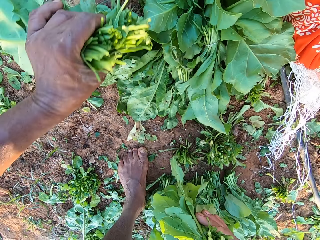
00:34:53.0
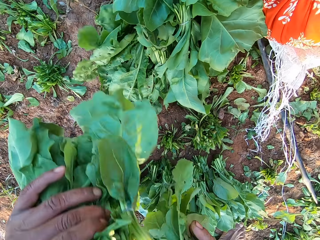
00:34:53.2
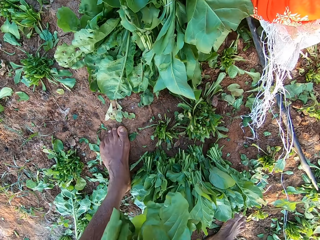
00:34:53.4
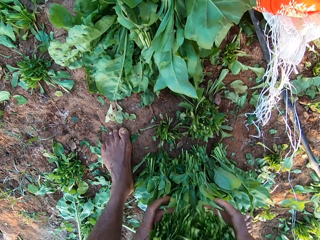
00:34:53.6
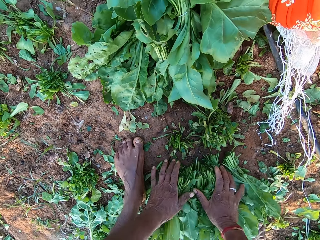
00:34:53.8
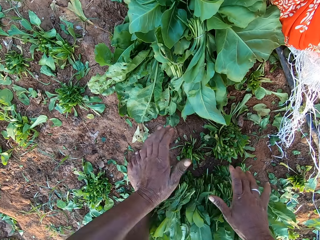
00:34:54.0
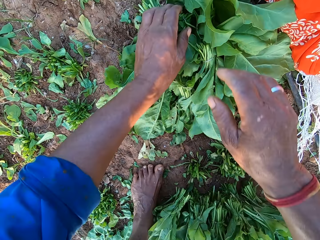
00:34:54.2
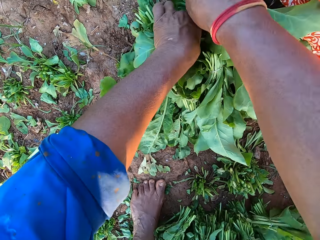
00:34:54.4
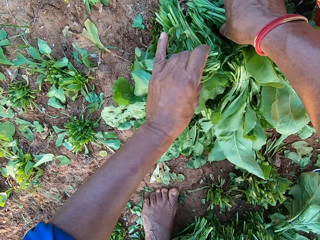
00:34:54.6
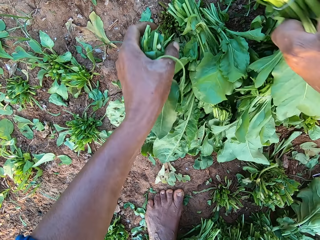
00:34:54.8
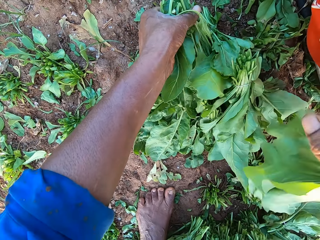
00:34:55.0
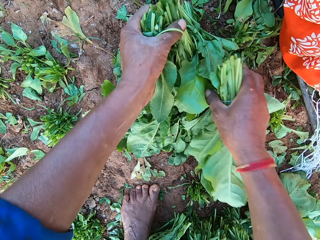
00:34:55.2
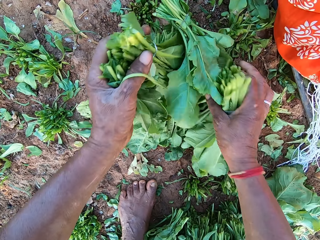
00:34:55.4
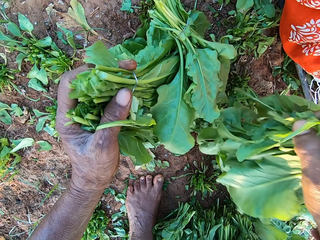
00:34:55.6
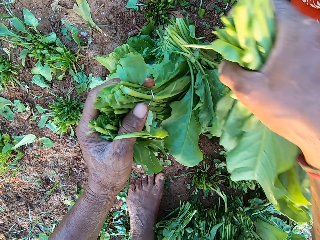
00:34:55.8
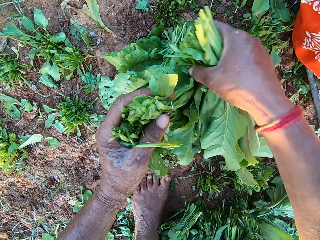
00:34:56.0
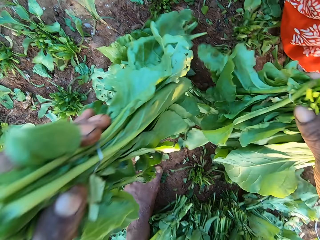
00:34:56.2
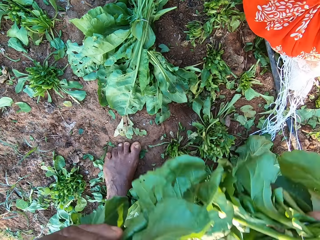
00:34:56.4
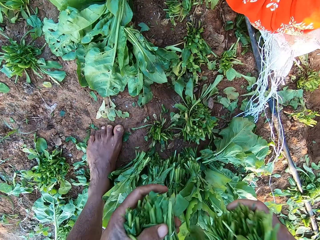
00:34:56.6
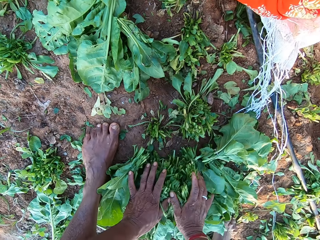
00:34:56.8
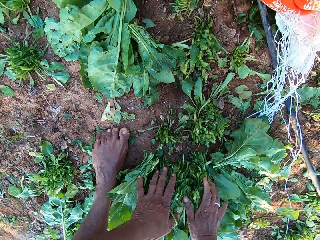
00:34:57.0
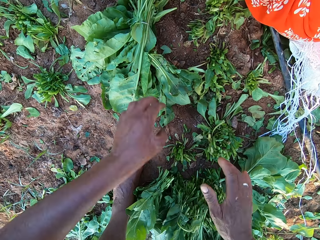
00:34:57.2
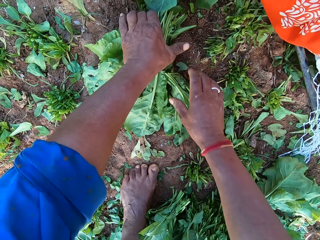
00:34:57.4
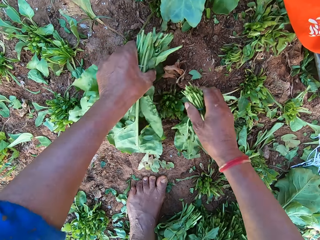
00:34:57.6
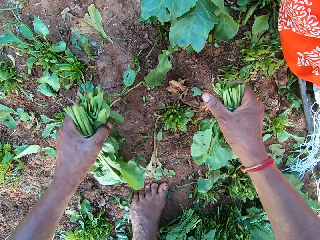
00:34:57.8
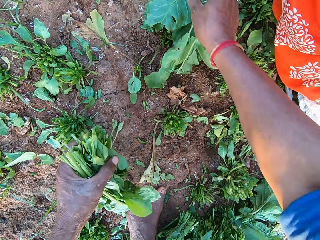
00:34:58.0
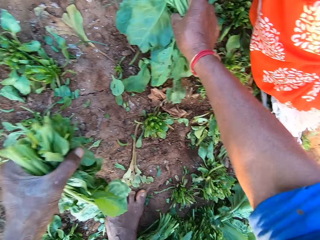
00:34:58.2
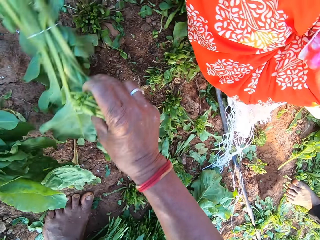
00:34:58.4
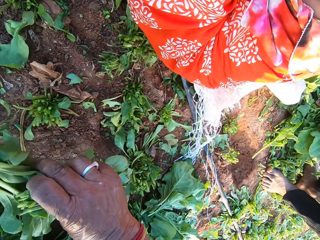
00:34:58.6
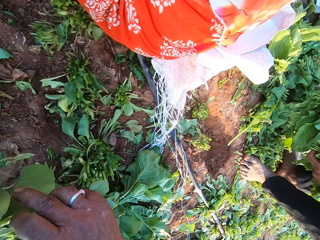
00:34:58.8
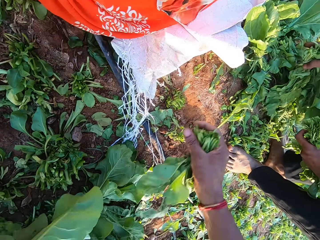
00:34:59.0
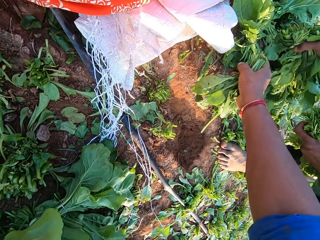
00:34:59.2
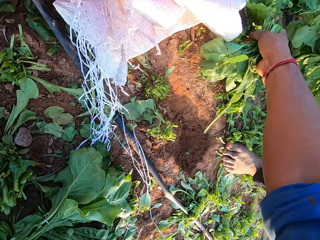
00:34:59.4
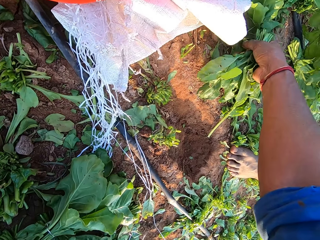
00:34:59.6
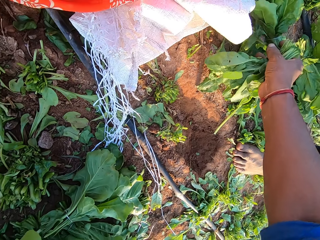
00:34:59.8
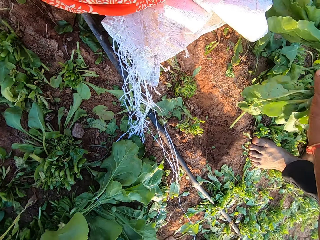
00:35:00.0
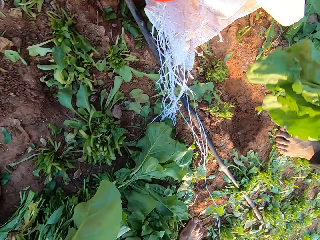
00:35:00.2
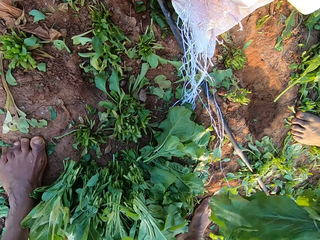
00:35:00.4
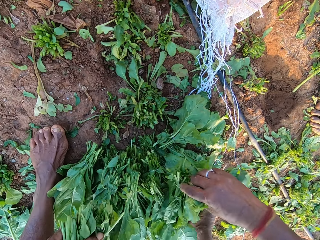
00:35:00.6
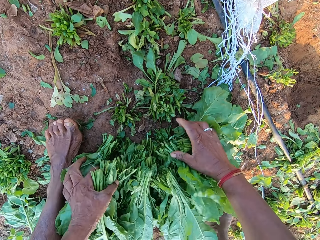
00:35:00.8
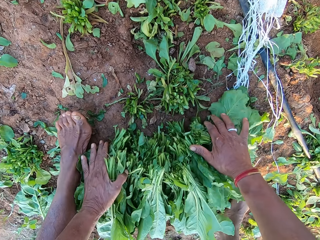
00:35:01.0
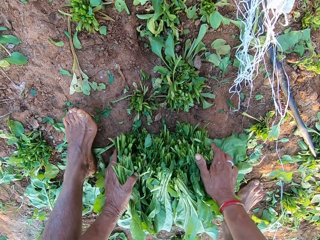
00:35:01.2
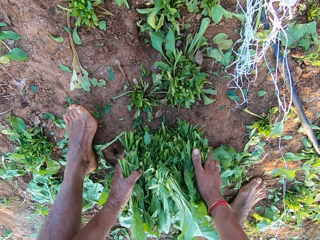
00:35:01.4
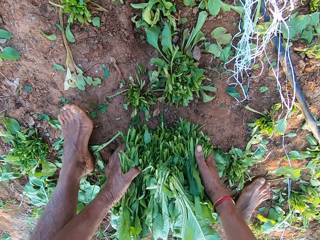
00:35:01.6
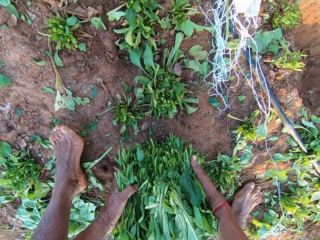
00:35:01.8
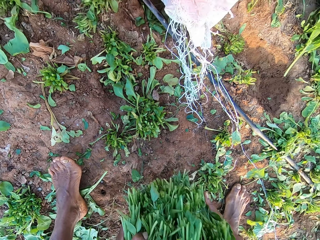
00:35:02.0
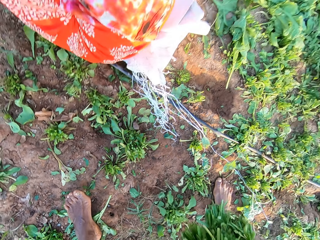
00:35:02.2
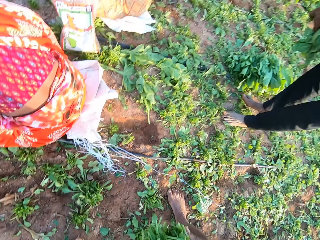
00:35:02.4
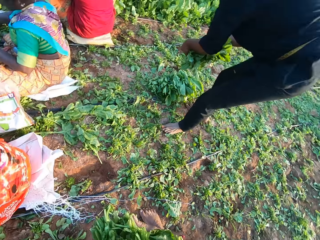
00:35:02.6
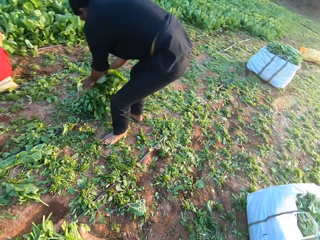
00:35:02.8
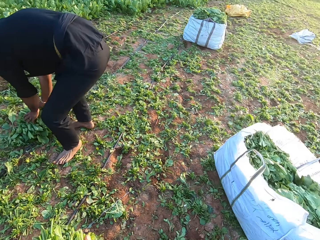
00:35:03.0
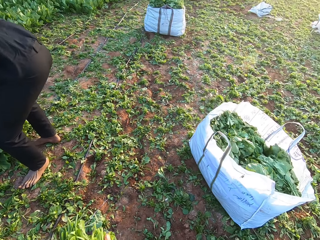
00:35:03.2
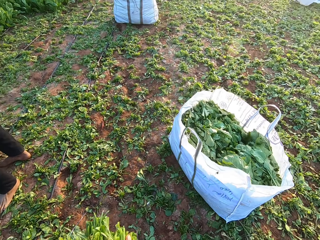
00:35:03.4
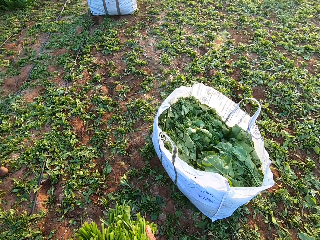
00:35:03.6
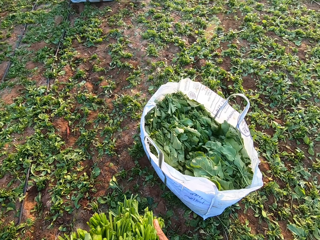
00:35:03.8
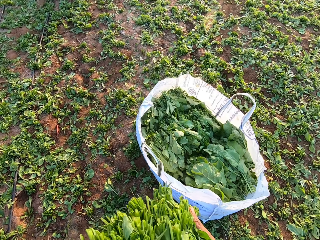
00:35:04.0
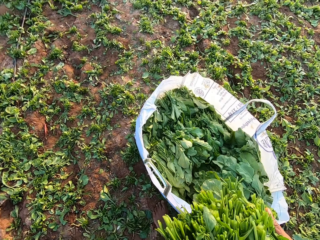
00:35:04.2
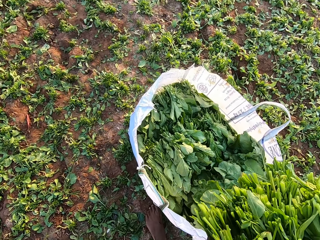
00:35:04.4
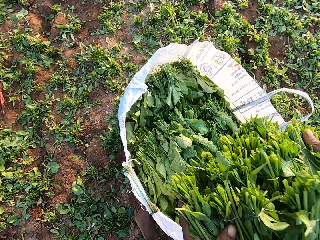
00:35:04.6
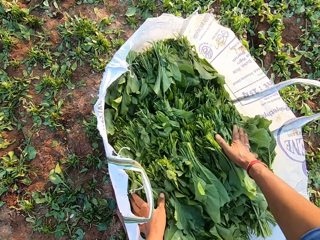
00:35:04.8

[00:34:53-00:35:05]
The camera wearer drops the bunch of vegetables on the bunch of vegetables on the ground with his hands. He picks up the bunch of vegetables on the ground with his hands. He drops the bunch of vegetables on the bunch of vegetables on the ground with his hands. He picks up the bunch of vegetables on the ground with his hands. A man picks the bunch of vegetables on the ground with his hands. The camera wearer gathers the bunch of vegetables on the ground with his hands. He picks the green vegetables from the ground. He packs up the bunch of vegetables on the ground with his hands. The man presses the bunch of vegetables to the ground with his hands. The camera wearer inserts the green vegetables in the plastic bag.

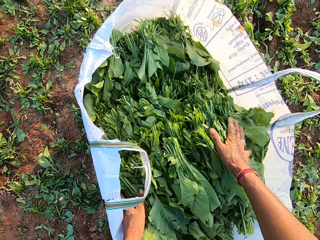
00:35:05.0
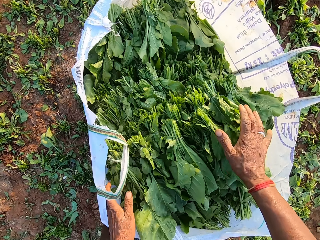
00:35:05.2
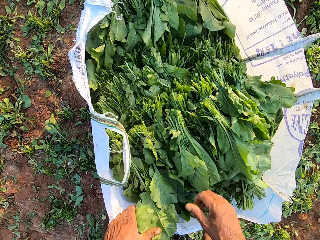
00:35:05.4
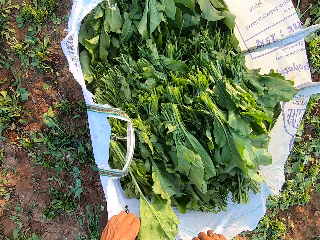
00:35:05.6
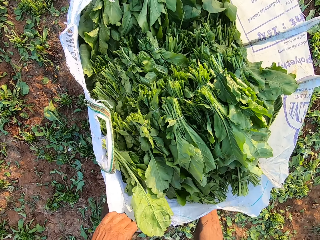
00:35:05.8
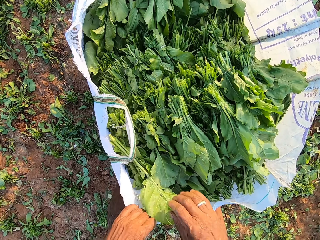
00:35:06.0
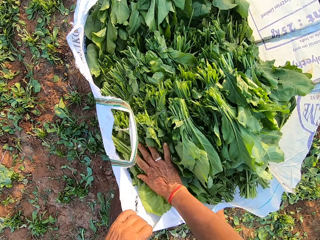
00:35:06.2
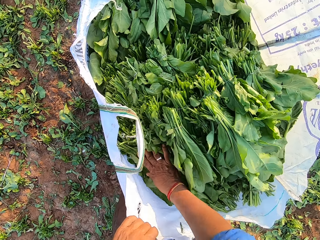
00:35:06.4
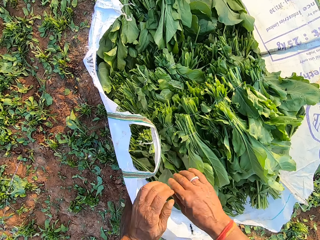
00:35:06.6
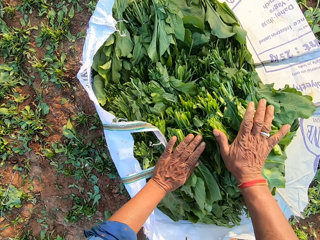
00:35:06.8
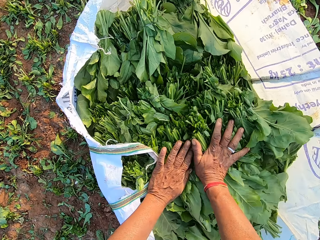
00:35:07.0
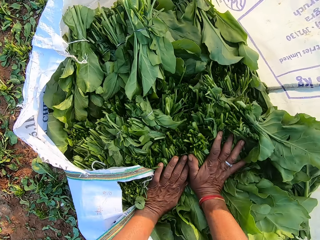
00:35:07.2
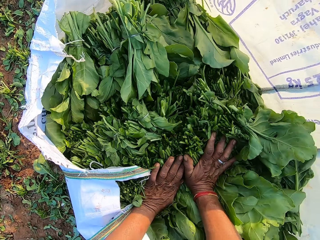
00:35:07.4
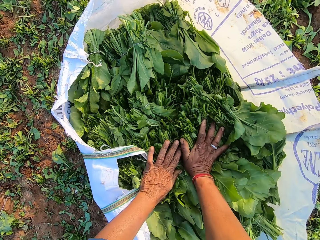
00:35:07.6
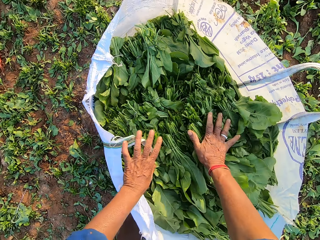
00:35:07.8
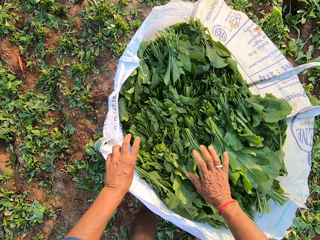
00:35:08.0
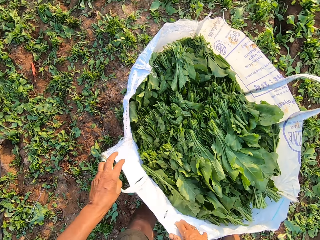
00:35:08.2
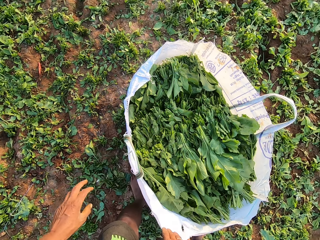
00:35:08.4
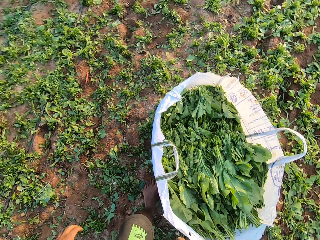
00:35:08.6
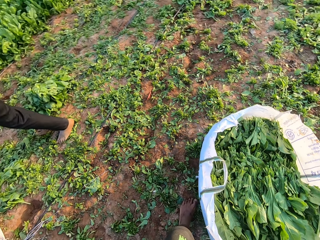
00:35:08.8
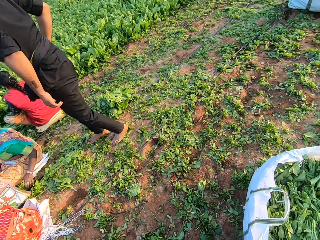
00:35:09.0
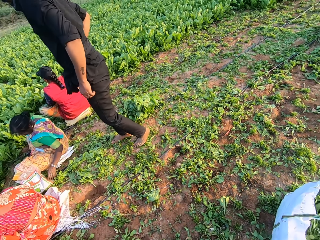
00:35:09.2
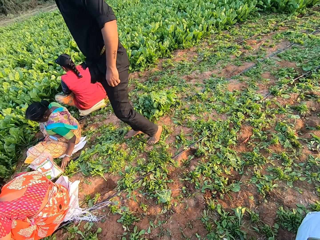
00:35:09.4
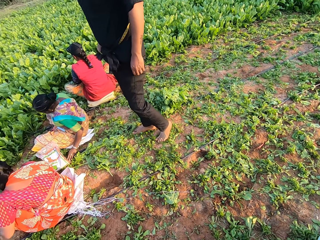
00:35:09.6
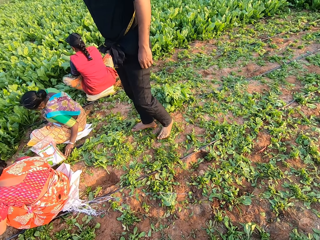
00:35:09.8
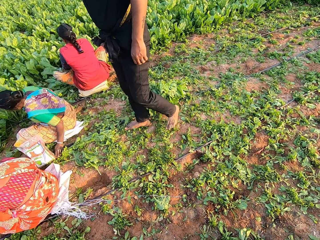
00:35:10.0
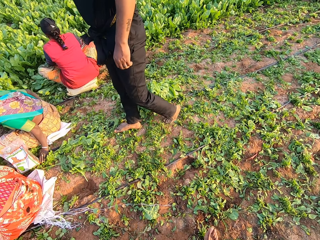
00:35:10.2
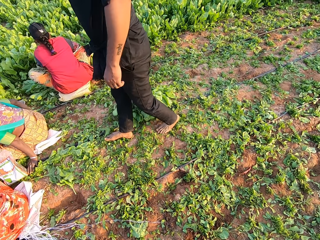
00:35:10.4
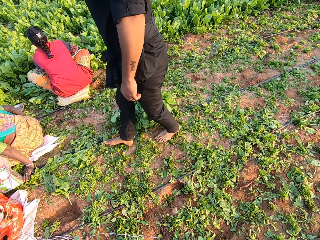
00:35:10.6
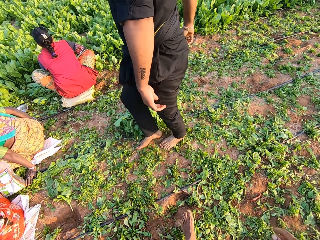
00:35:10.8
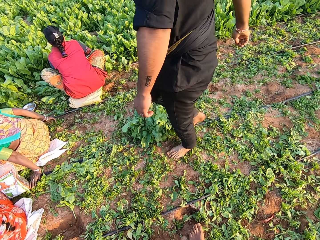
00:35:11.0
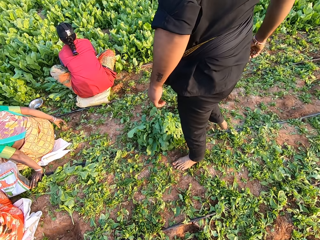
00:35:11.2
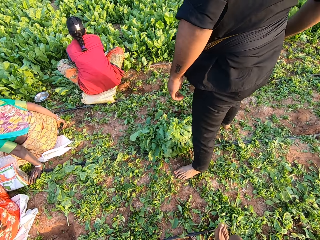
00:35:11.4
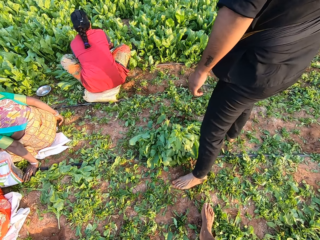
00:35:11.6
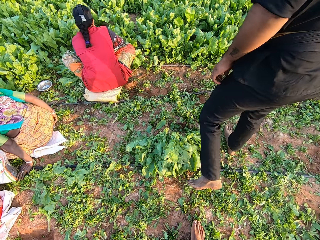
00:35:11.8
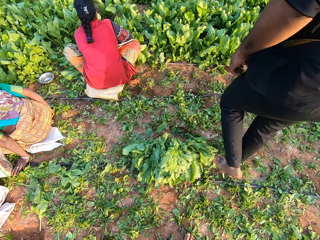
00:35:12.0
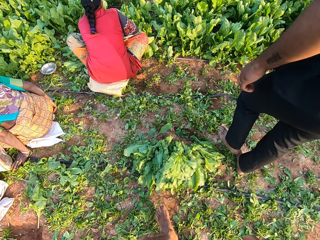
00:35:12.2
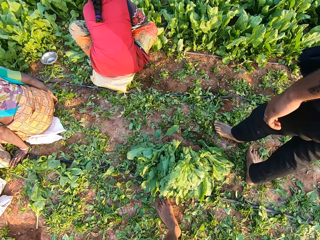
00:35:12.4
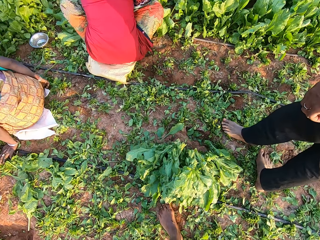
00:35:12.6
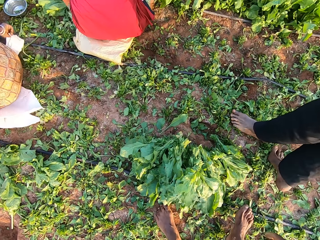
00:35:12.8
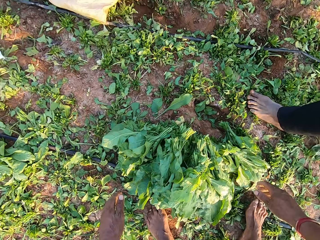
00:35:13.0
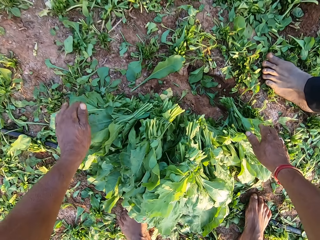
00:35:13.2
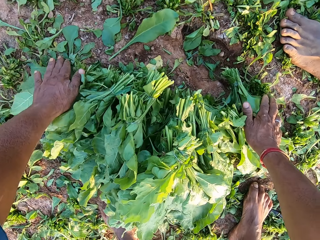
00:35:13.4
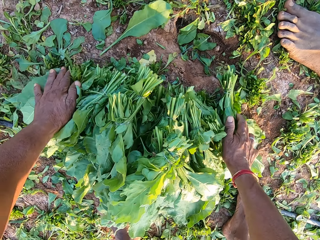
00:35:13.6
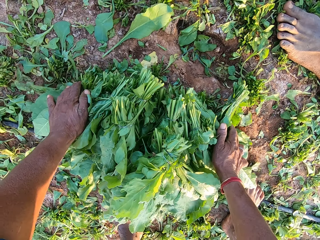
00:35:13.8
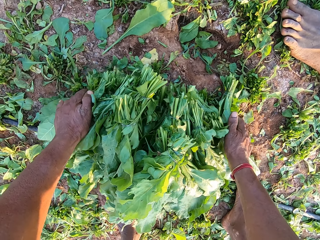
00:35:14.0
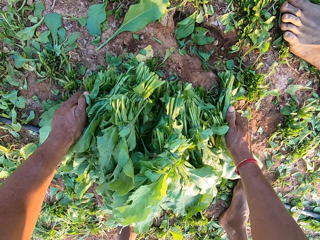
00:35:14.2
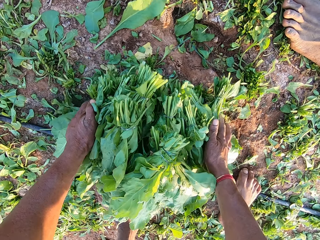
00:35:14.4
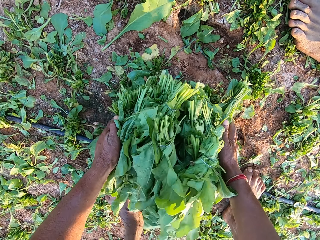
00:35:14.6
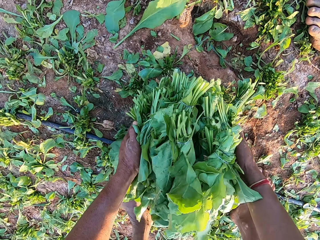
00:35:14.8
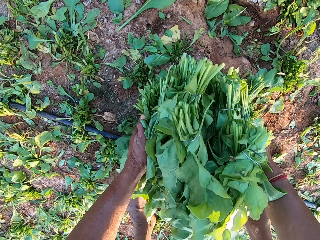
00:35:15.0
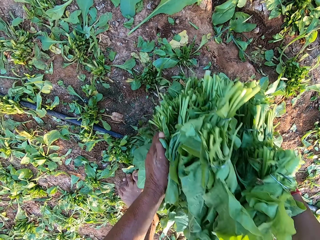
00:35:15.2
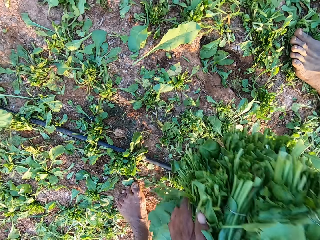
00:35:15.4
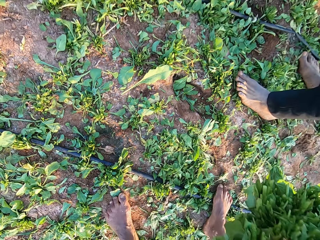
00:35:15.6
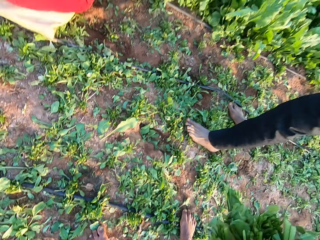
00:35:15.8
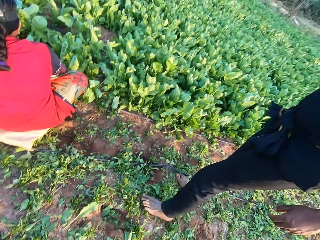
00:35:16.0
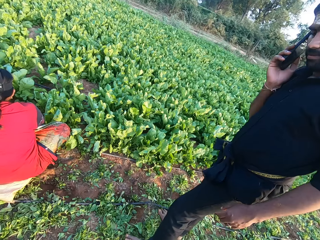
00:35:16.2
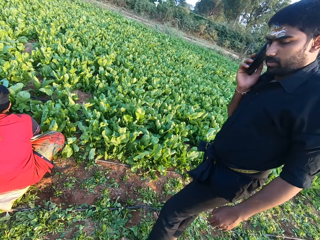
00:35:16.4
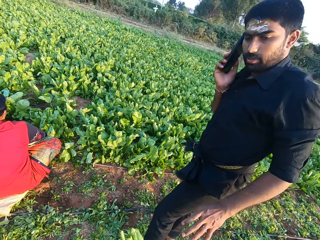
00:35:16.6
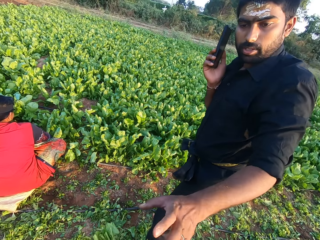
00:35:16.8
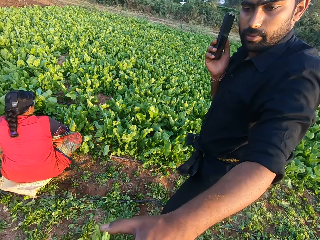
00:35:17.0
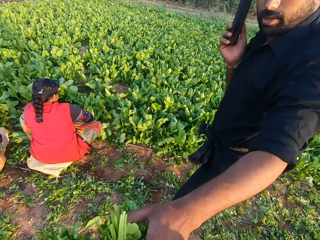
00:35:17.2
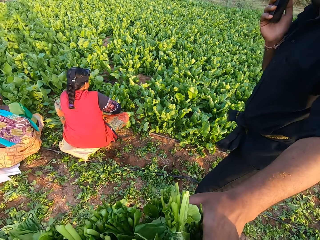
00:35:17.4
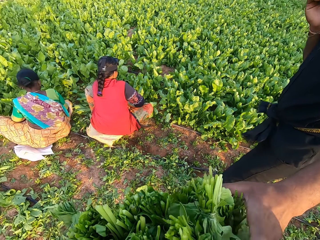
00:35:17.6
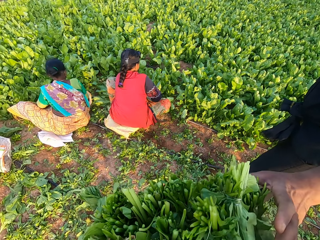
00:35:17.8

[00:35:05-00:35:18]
The camera wearer drops the bunch of vegetables in the sack with his hands. He presses the bunch of vegetables in the sack with his right hand. He presses the bunch of vegetables in the sack with his hands. He walks around the garden. He picks the green vegetables from the ground. He packs up the bunch of vegetables on the ground with his hands. A man holds the phone in his right hand. The man talks to the camera wearer. The man touches the bunch of vegetables in the camera wearer's hands with his left hand.
